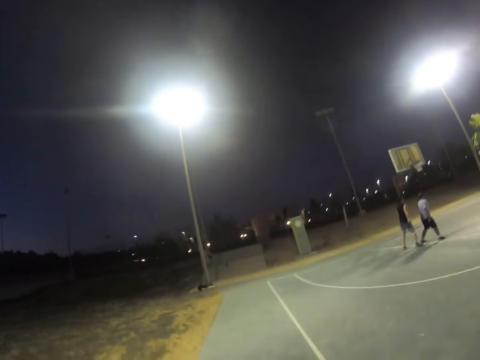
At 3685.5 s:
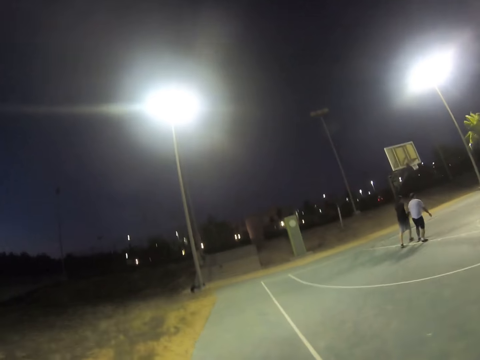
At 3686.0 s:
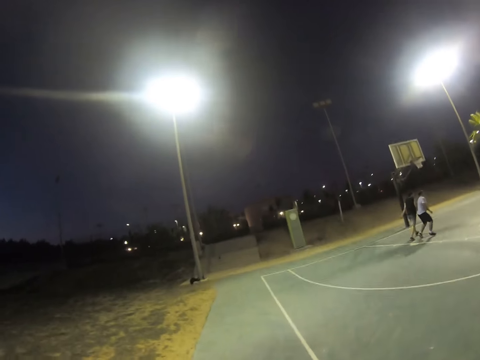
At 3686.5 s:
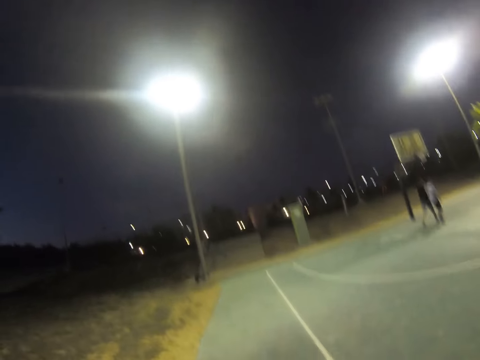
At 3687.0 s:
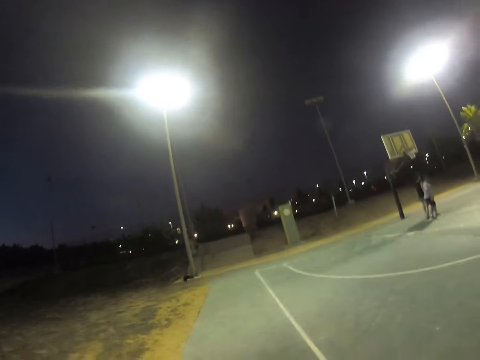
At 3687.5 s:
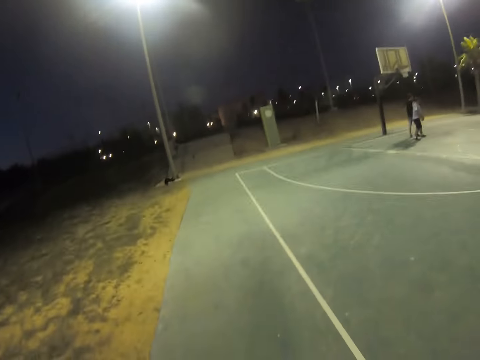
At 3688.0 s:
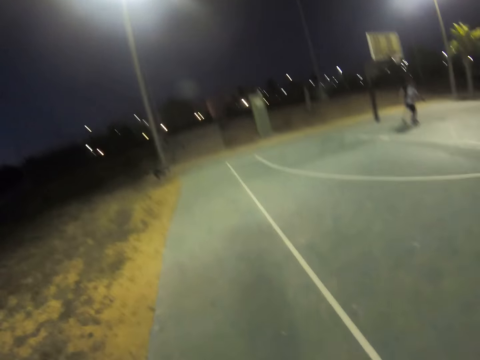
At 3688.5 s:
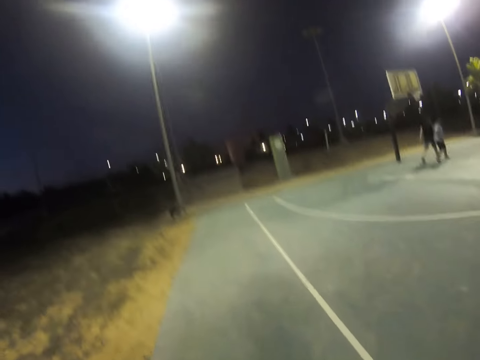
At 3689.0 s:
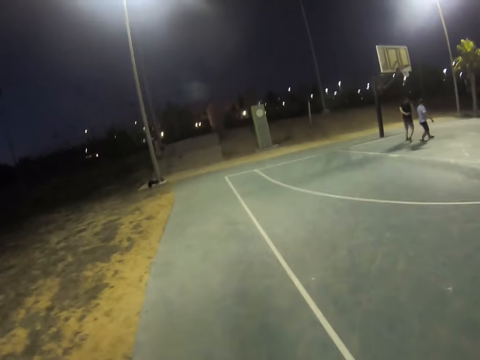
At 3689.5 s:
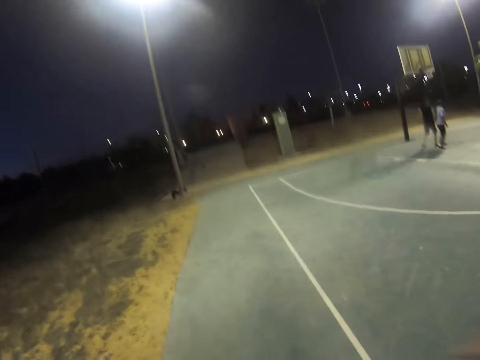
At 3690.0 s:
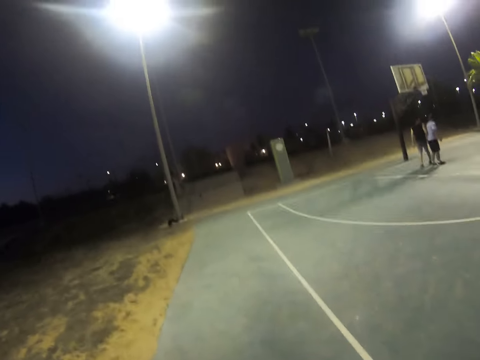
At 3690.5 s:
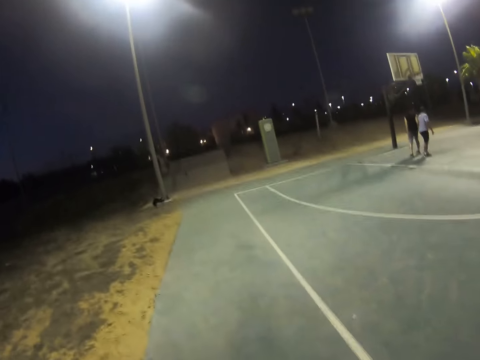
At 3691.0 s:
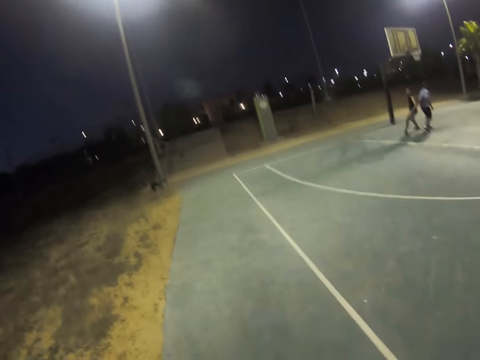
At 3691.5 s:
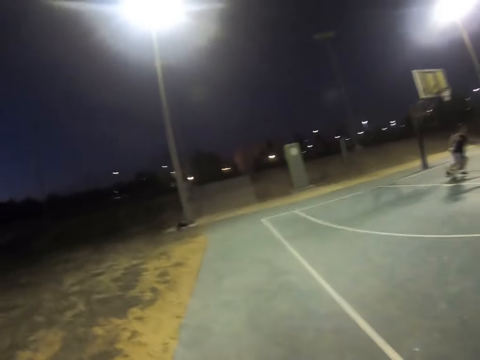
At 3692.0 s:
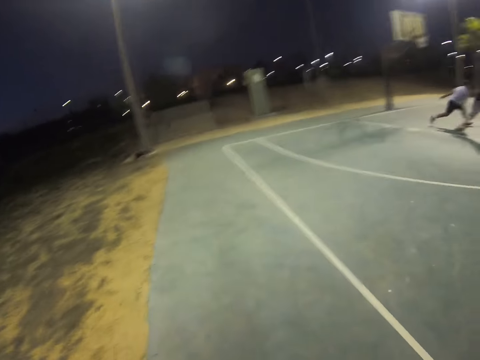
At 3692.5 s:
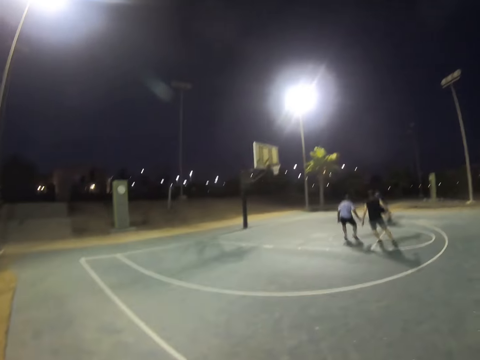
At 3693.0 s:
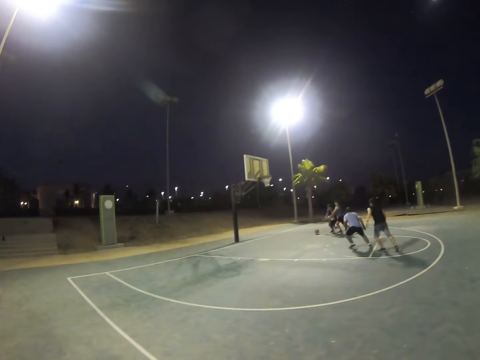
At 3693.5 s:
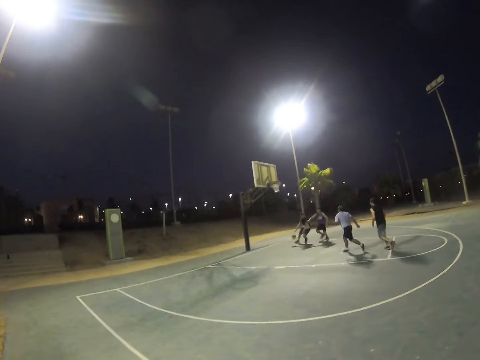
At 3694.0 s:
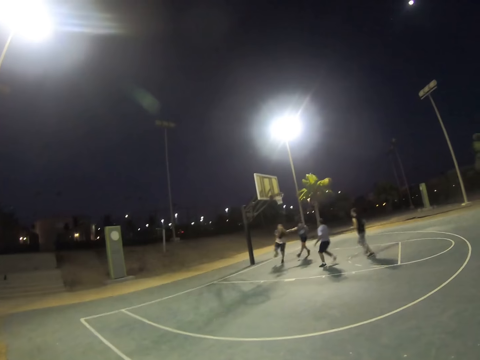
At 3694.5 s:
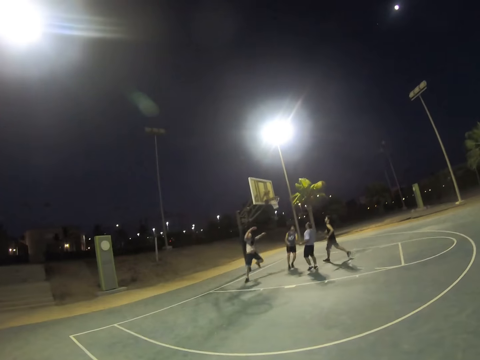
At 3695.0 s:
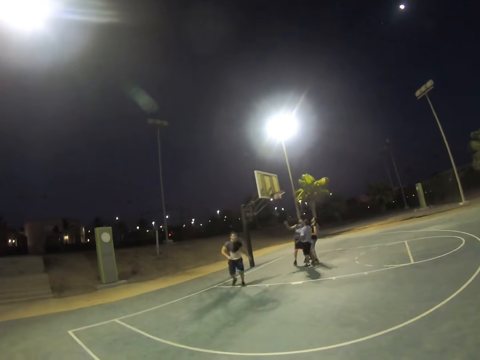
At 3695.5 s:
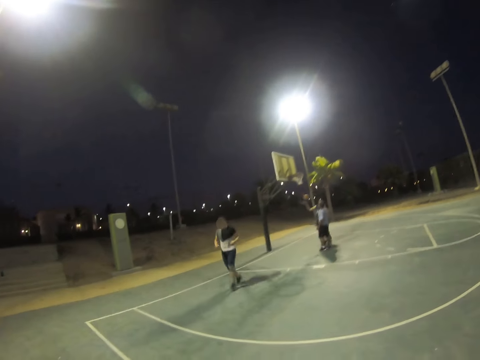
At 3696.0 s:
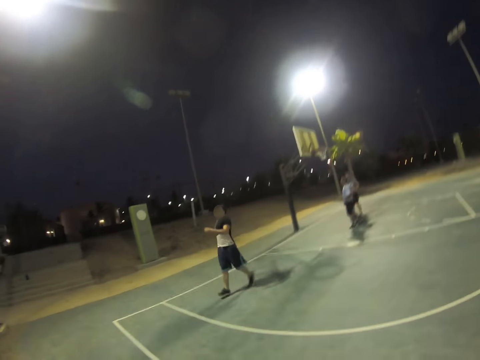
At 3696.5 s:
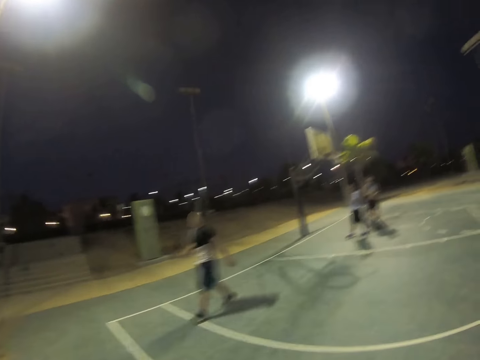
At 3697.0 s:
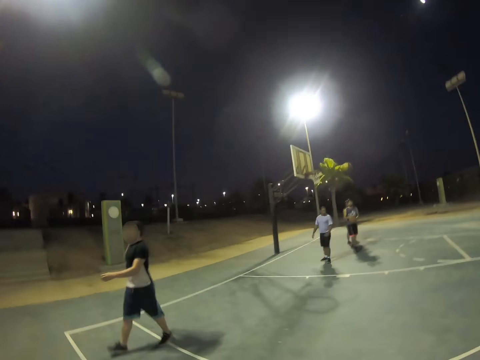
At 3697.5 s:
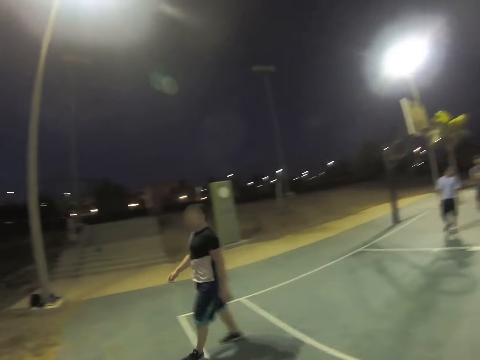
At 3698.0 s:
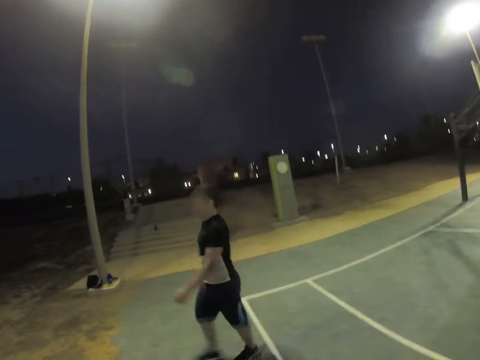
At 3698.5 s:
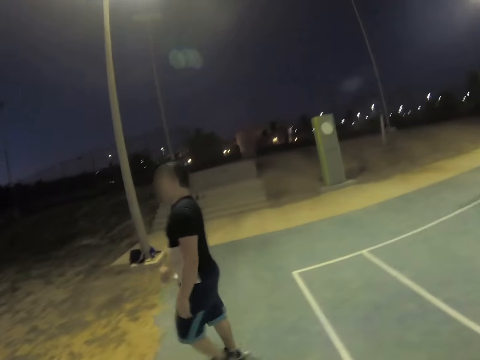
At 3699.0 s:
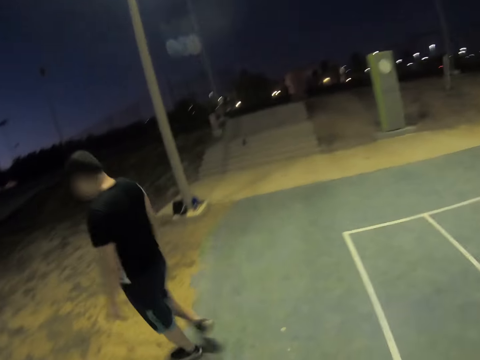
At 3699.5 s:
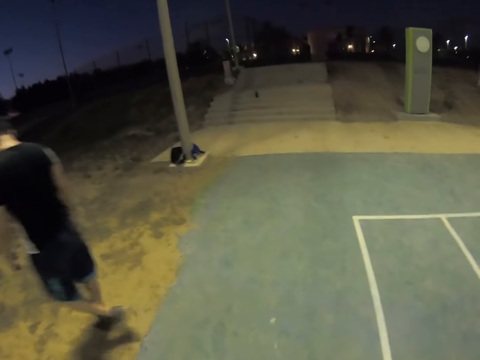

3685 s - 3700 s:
The camera wearer exercises on the field. They watch people playing basketball. They walk around.

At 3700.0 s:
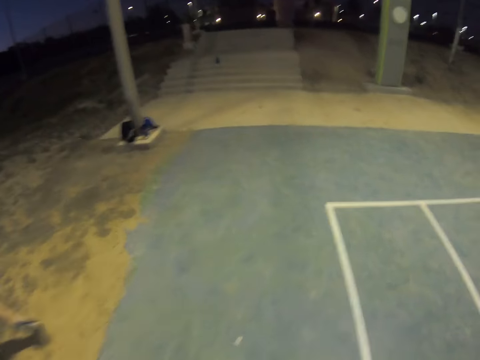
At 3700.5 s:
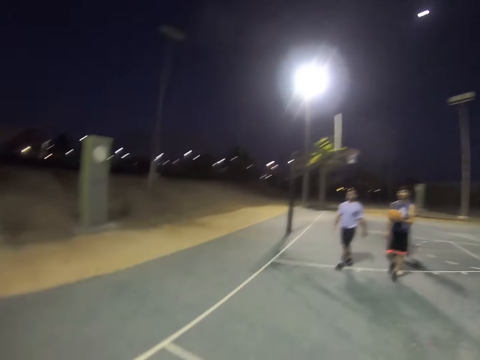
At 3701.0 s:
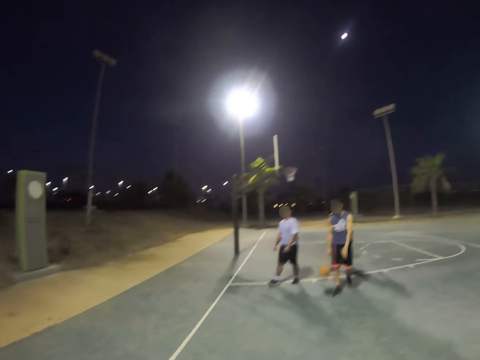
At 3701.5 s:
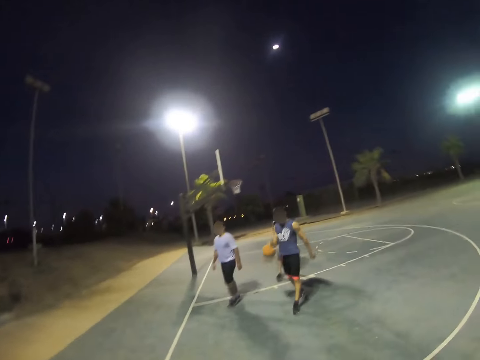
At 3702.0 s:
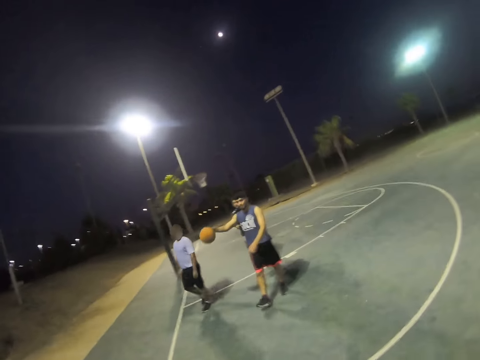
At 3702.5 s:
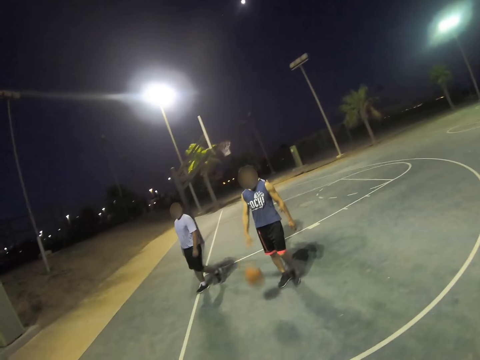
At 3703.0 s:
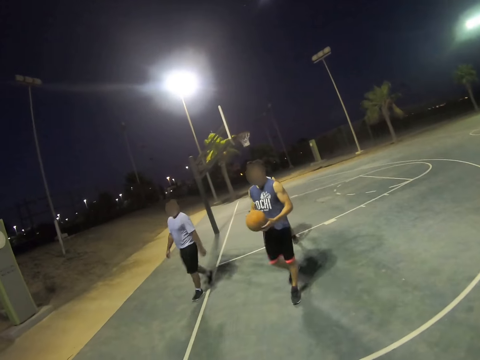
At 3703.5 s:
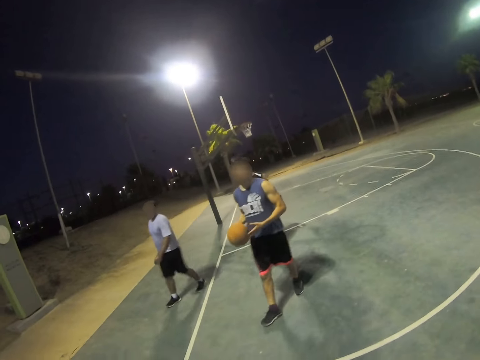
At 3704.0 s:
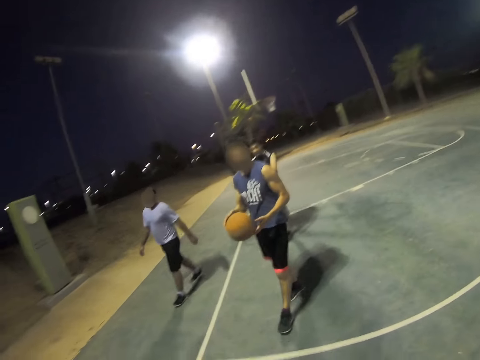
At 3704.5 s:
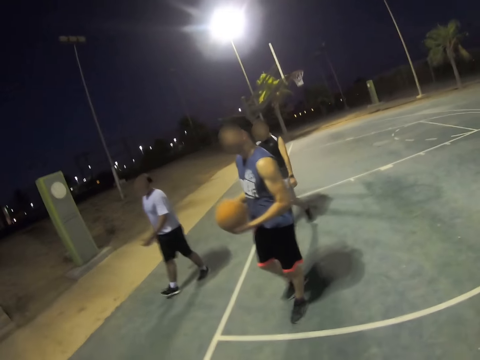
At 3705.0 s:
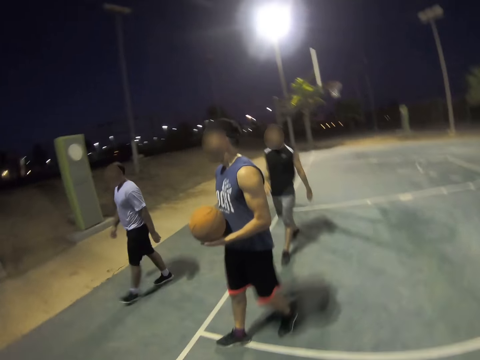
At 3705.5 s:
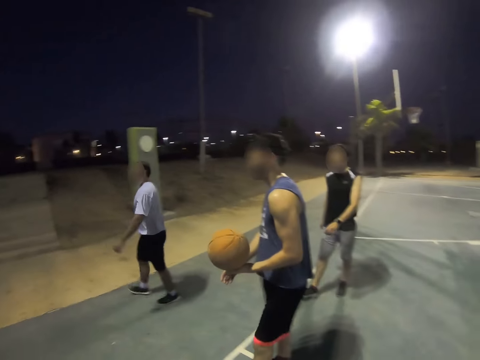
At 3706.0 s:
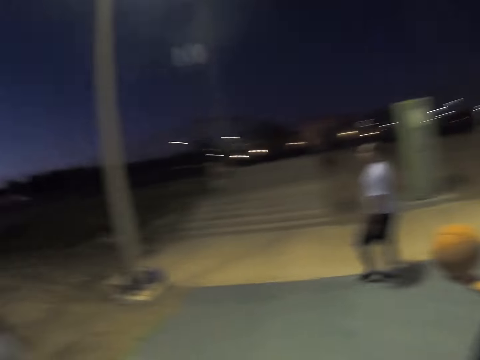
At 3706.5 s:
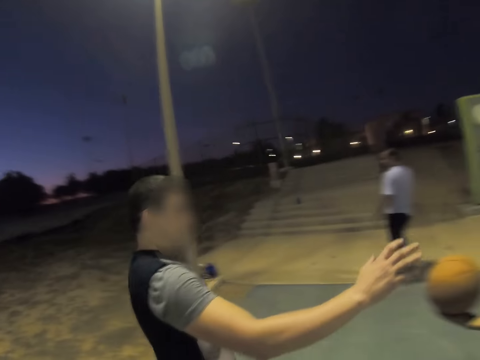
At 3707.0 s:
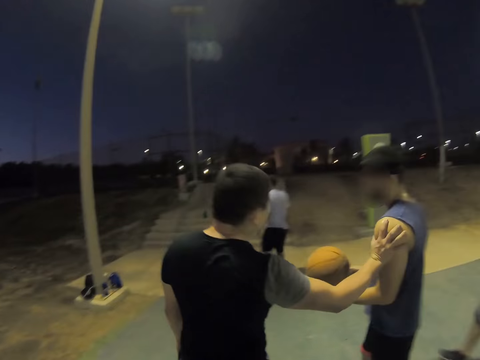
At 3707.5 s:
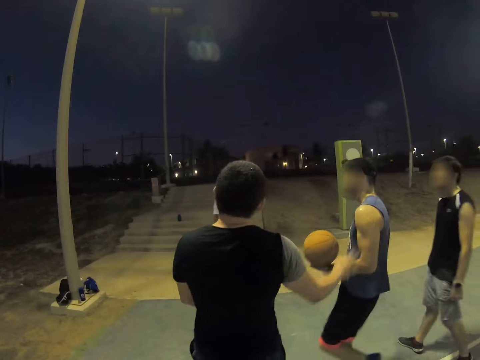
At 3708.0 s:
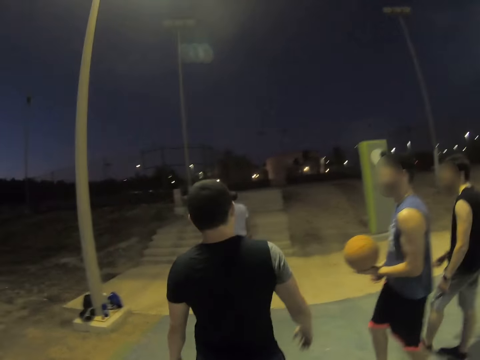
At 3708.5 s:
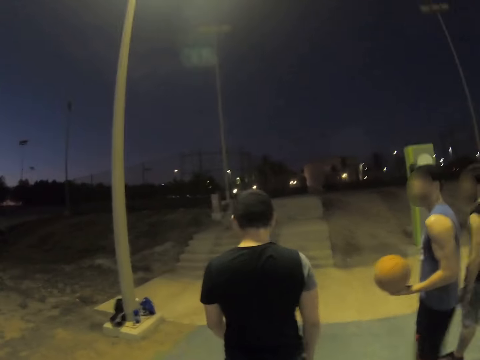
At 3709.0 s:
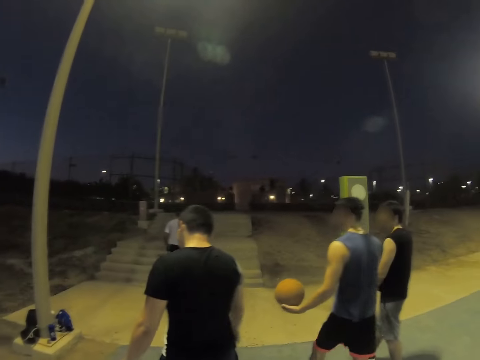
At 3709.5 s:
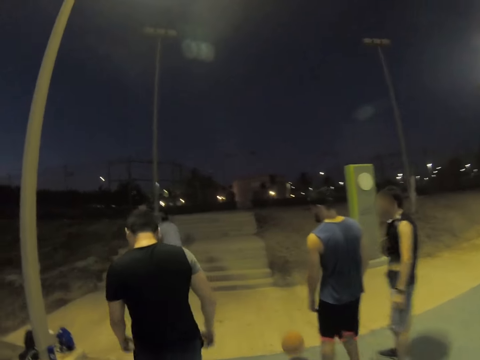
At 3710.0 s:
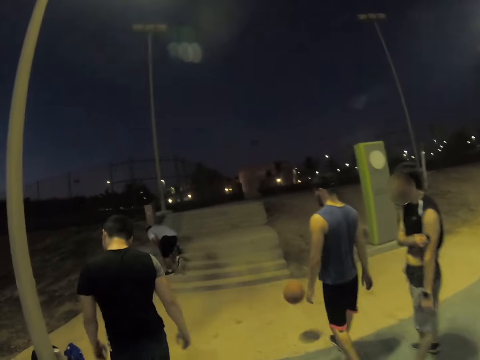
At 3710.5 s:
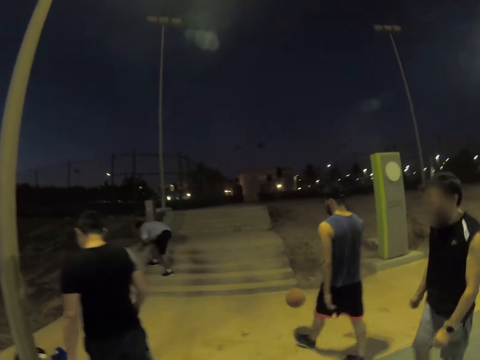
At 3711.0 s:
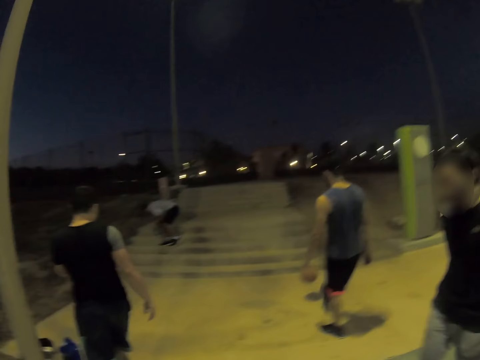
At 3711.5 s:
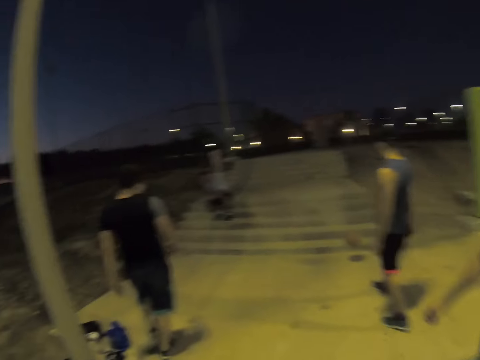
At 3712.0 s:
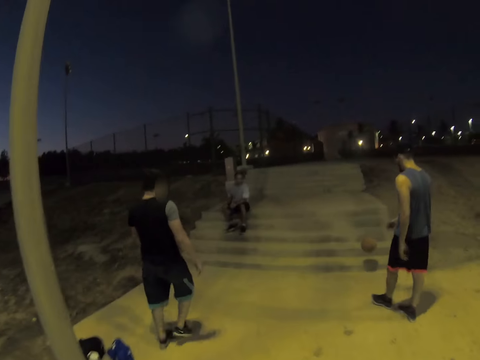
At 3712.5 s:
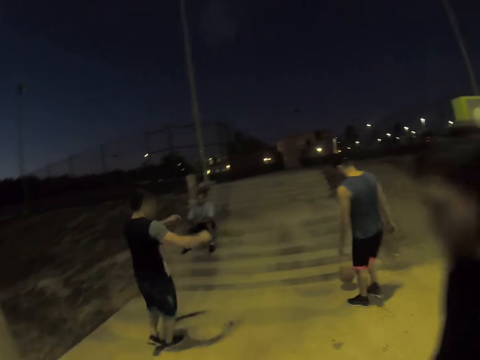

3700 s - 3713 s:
A person spins the ball in the ground. The camera wearer looks around. Another person pushes the first person. Another person sits on the stairs block. The camera wearer walks around.
